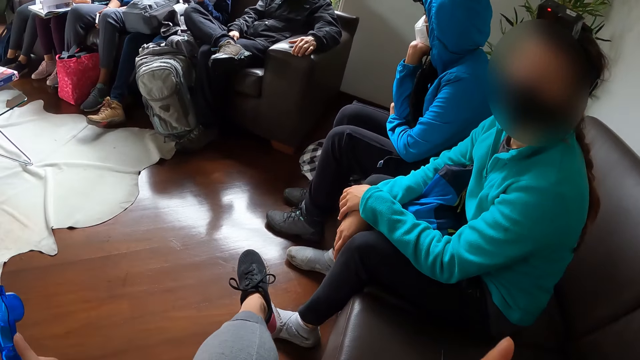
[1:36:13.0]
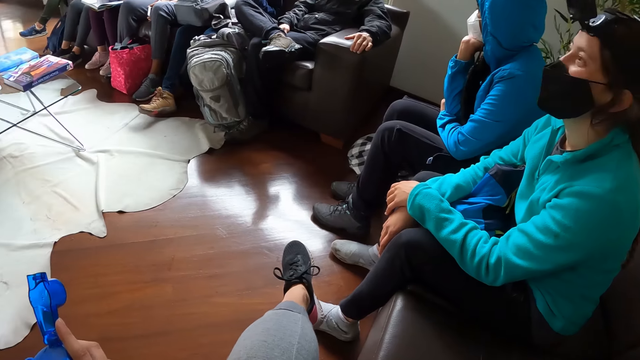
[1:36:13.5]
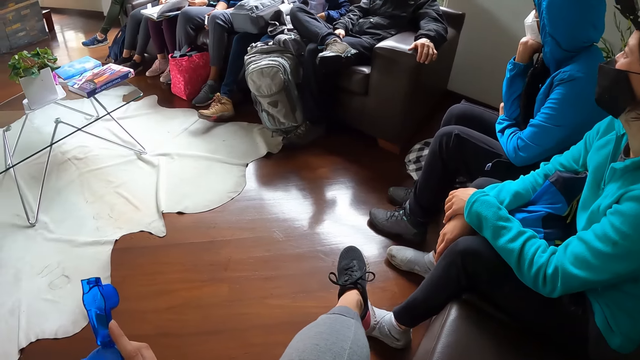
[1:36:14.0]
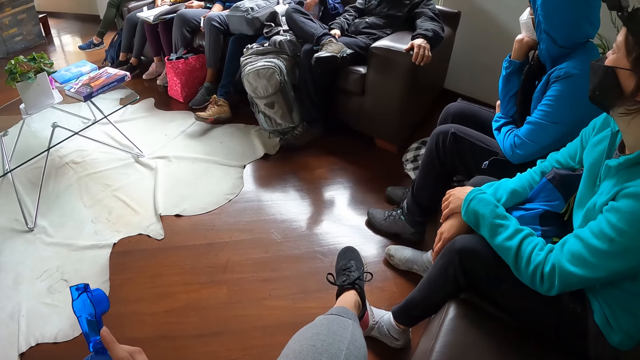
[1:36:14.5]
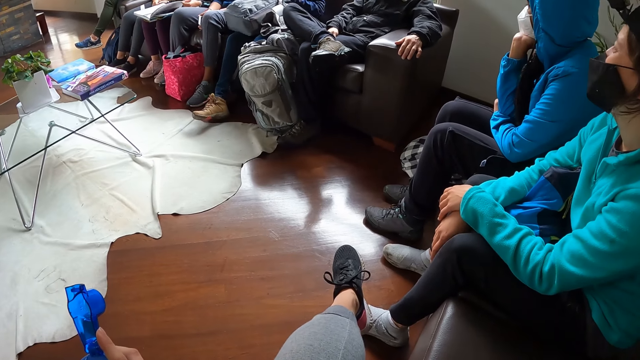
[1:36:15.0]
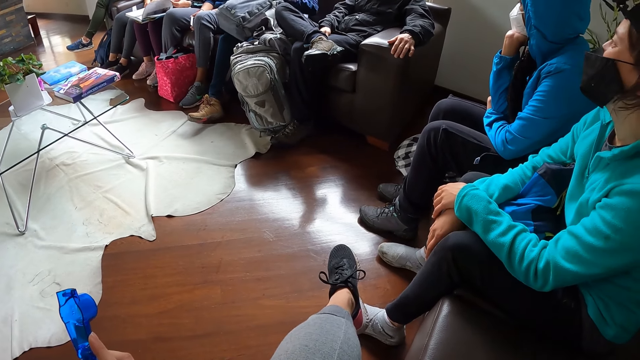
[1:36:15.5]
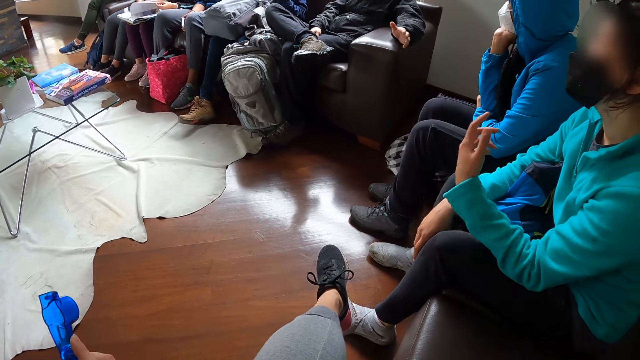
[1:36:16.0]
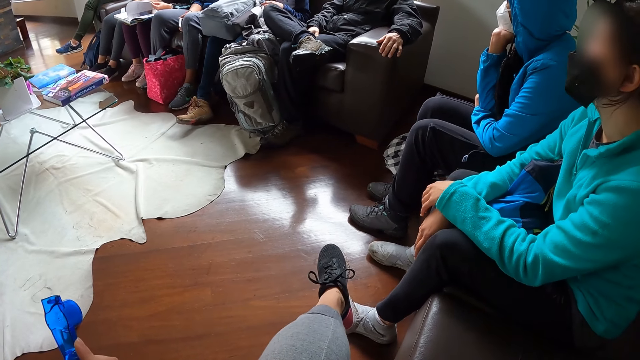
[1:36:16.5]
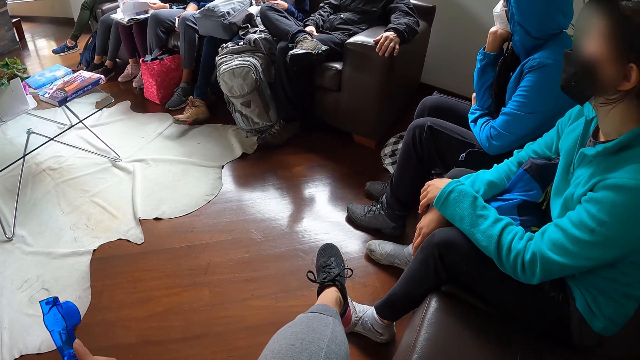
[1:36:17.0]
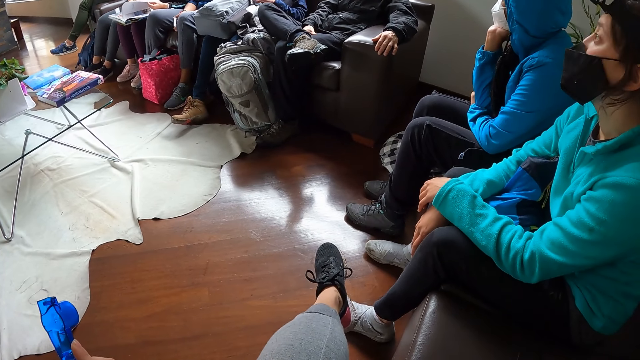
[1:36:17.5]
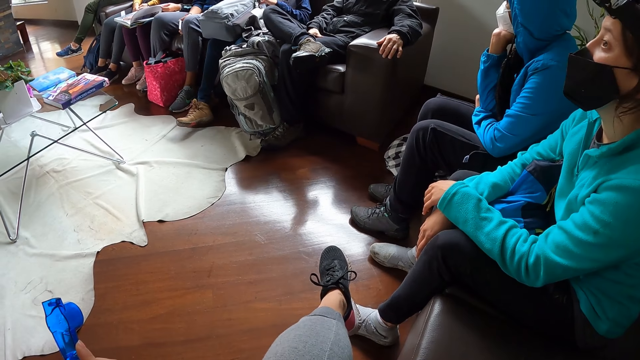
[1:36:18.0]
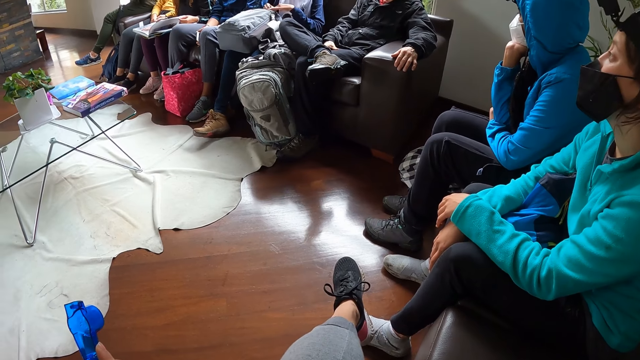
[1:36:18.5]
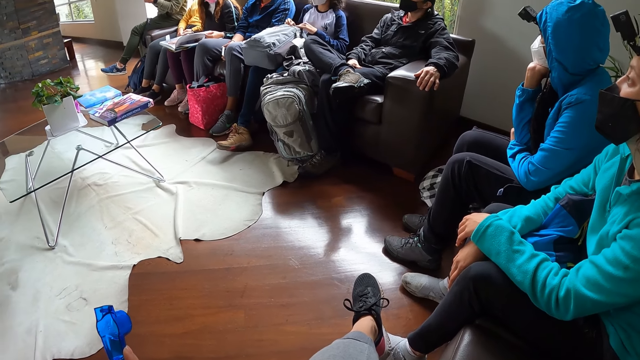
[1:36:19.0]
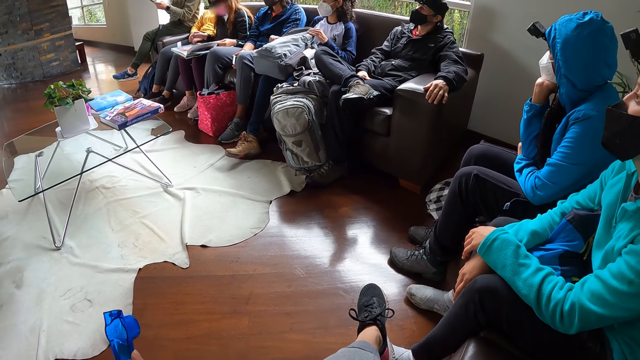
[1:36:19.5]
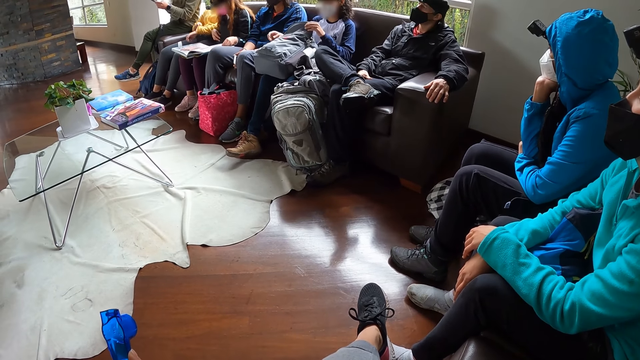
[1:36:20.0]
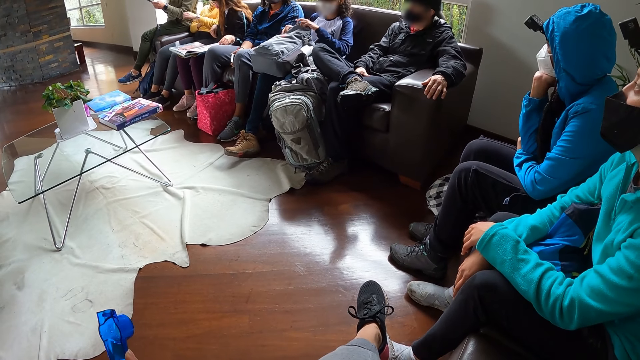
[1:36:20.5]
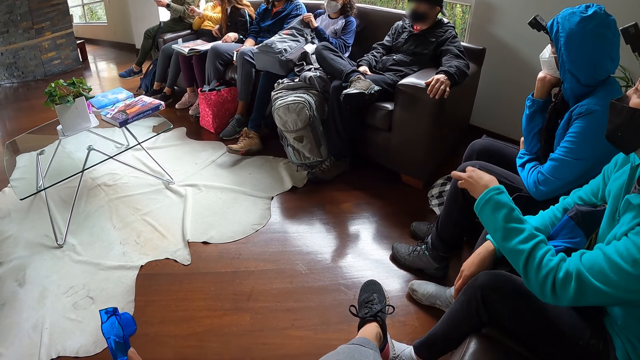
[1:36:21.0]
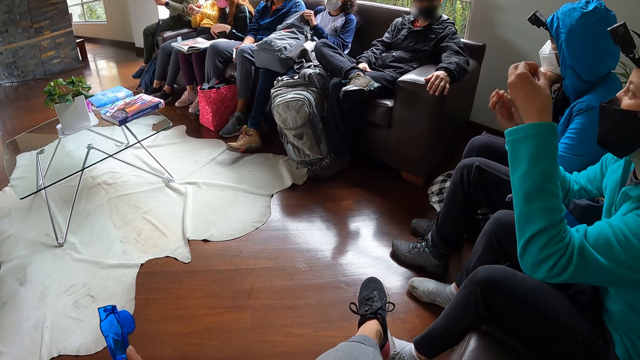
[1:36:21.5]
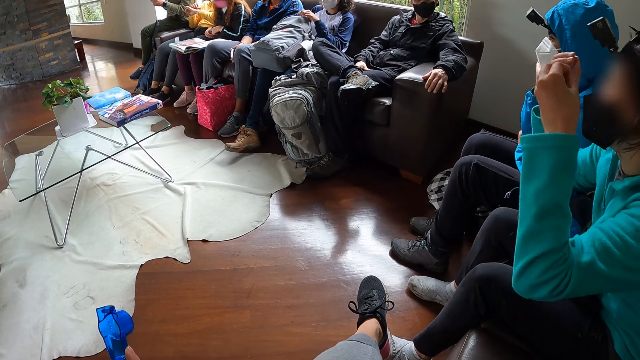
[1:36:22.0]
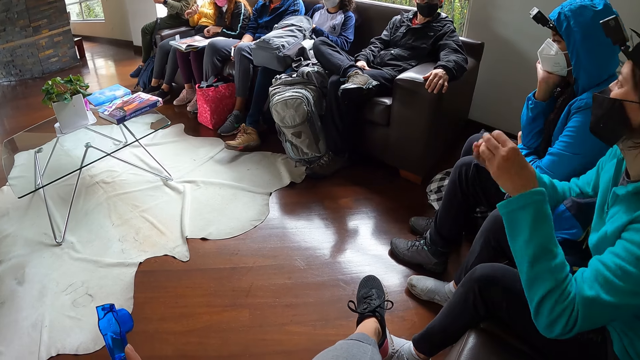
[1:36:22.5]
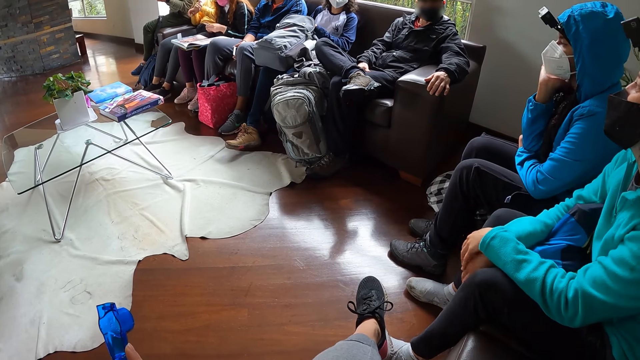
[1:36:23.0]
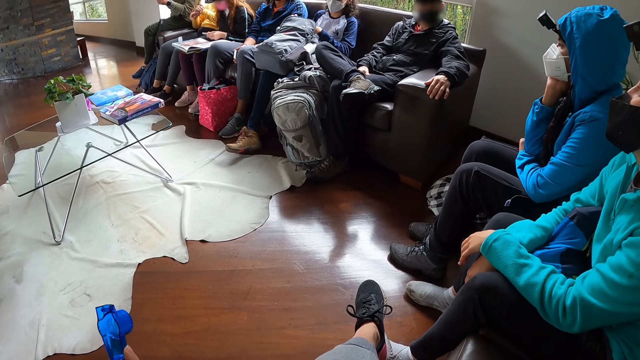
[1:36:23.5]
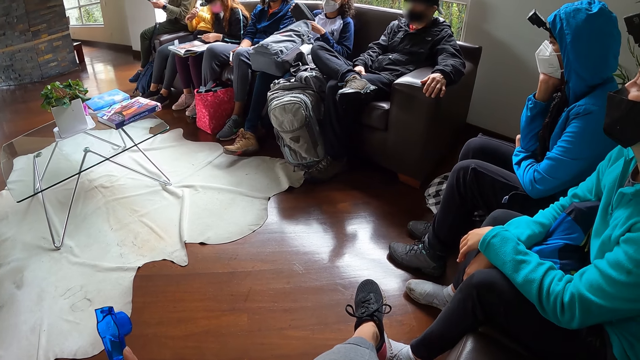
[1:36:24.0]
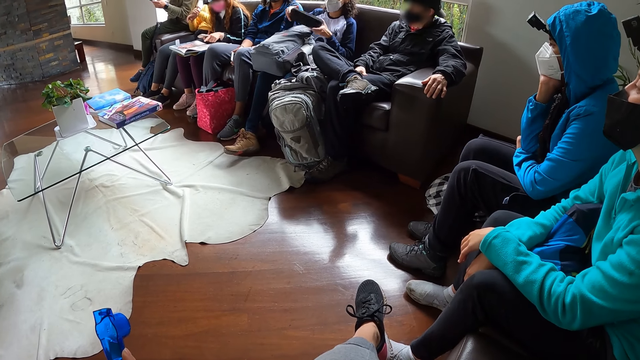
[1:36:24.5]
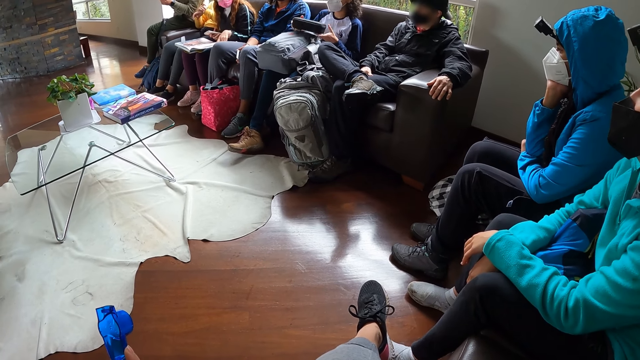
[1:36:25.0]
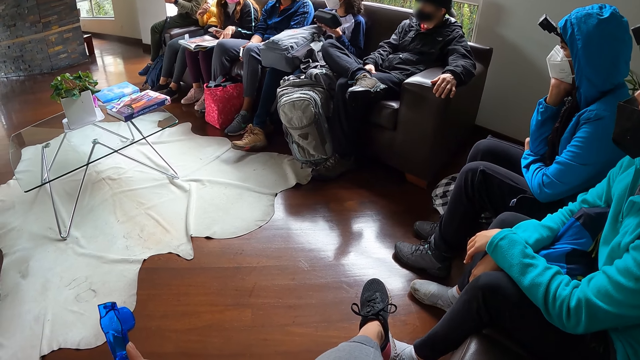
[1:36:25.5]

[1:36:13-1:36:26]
A woman flips a page in the book on her lap with her left hand. Another woman unzips the bag on her lap with her right hand. The other woman puts her right hand in the bag on her lap. A third woman touches her left wrist with her right hand. The second woman puts her left hand in the bag on her lap. The first woman operates a phone in her hands. The second woman picks up a purse from the bag with both hands.

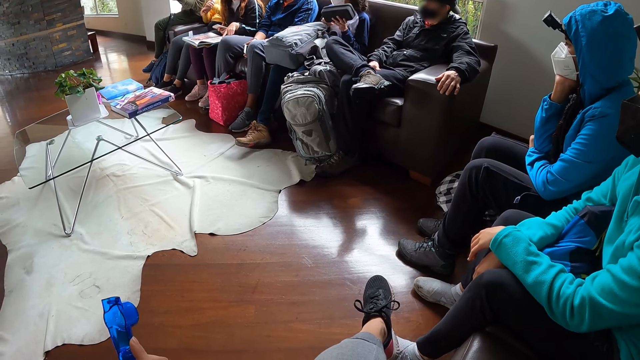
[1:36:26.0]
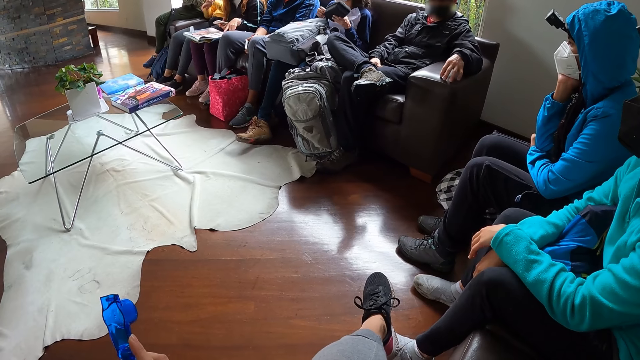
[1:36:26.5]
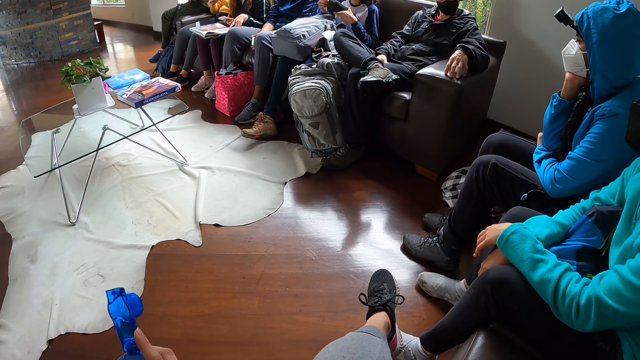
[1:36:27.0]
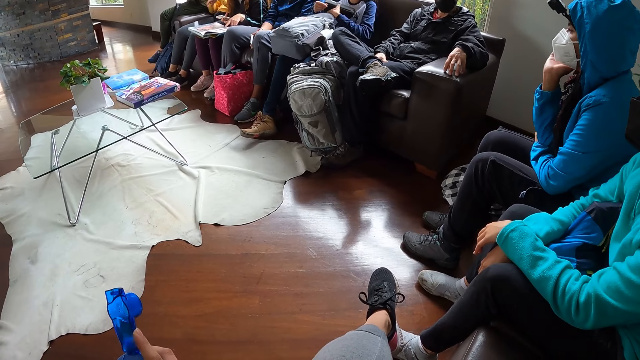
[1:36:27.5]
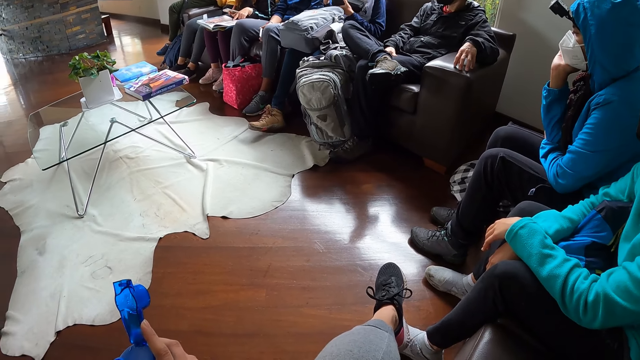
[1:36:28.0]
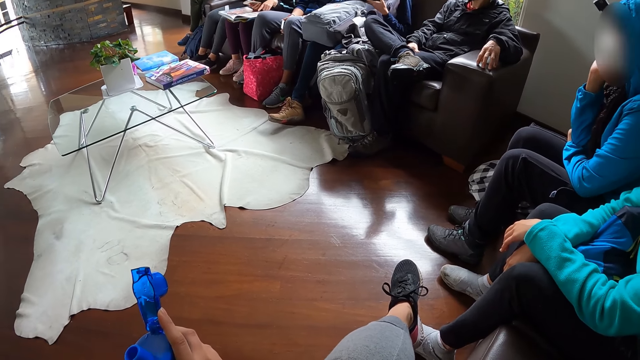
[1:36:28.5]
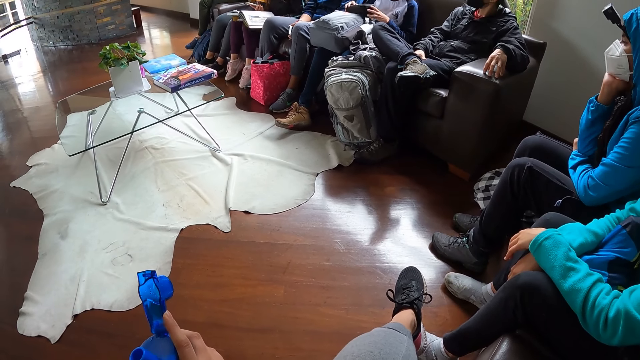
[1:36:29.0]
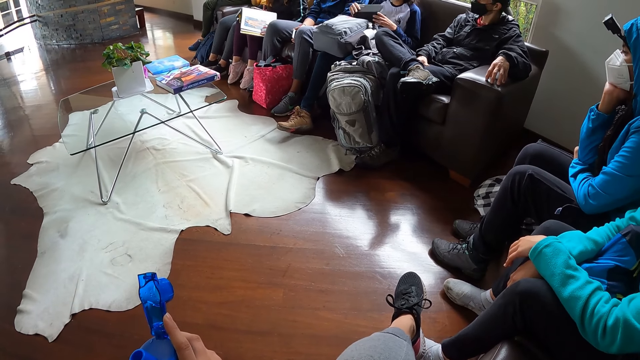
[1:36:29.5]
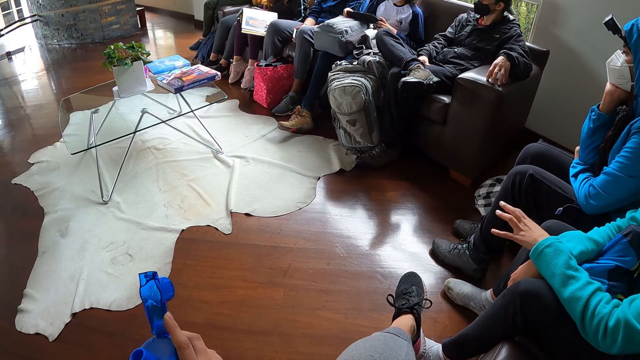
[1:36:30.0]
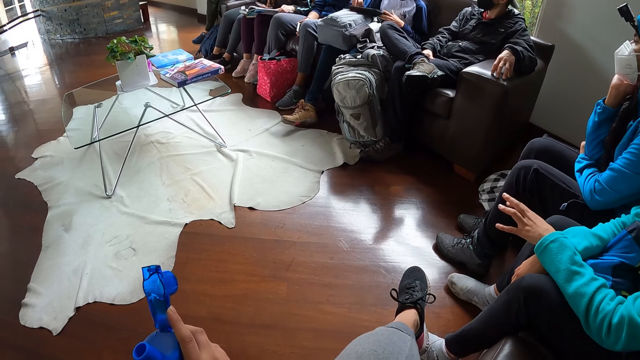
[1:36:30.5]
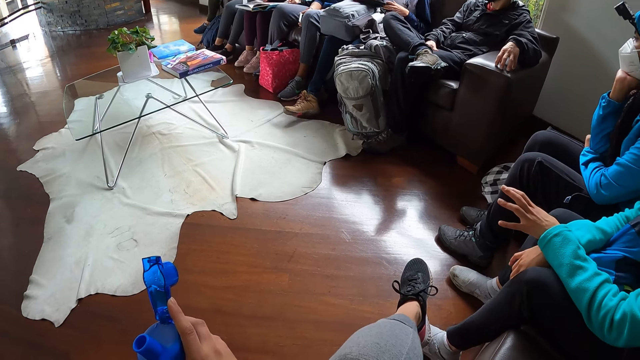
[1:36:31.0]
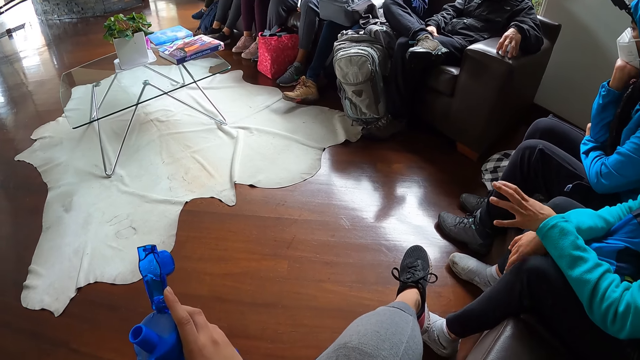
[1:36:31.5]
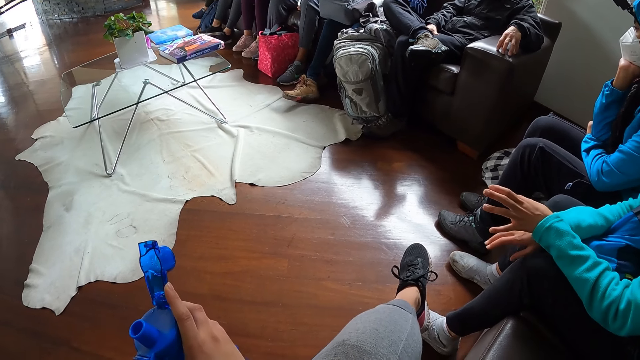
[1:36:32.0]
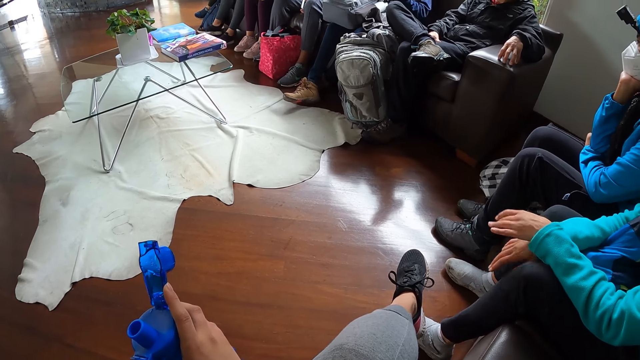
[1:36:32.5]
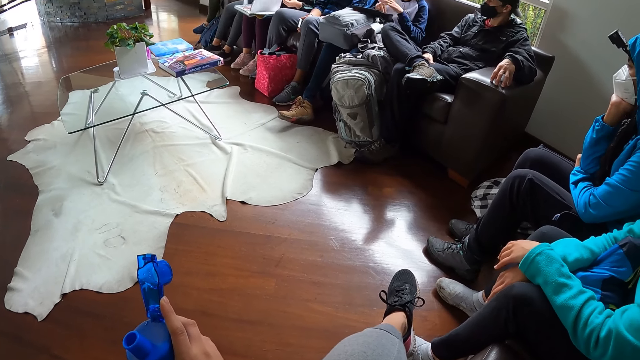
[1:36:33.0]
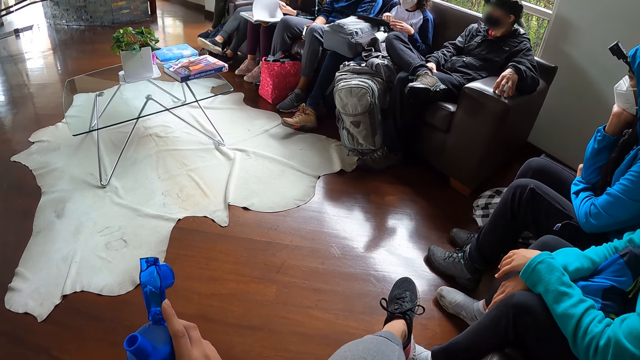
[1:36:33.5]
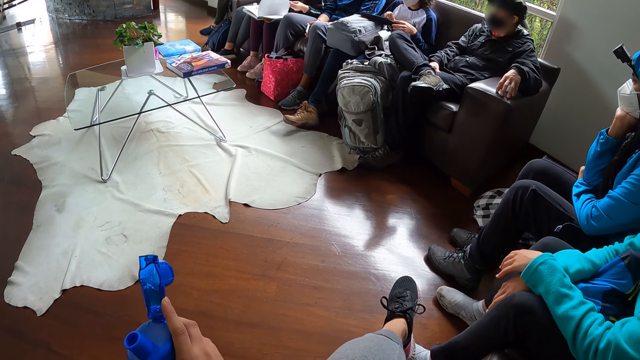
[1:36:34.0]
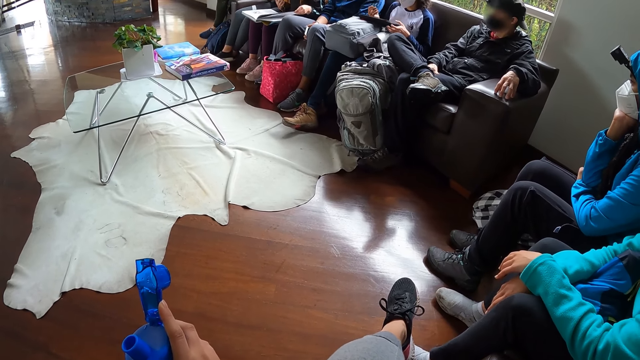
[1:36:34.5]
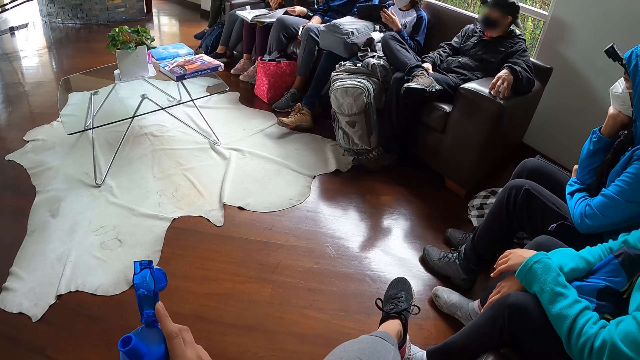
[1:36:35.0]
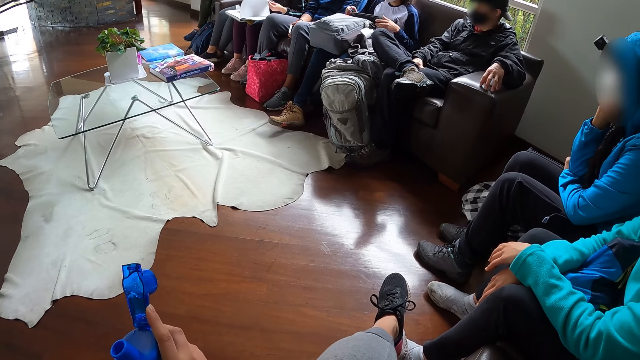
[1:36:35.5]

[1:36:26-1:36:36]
A woman unzips the purse in her left hand with her right hand. Another woman lifts her heels from the floor and bends the book on her lap with both hands. She flips a page in the book on her lap with her left hand. The first woman picks up a key from the purse with her right hand.
